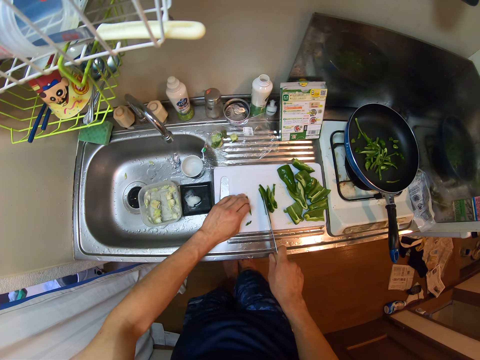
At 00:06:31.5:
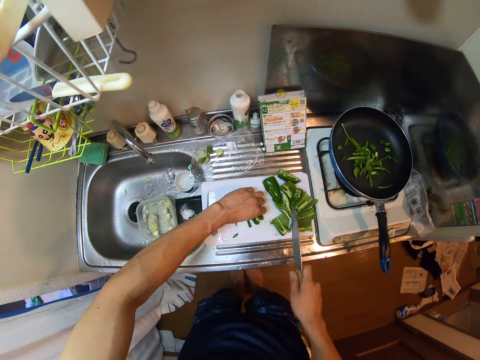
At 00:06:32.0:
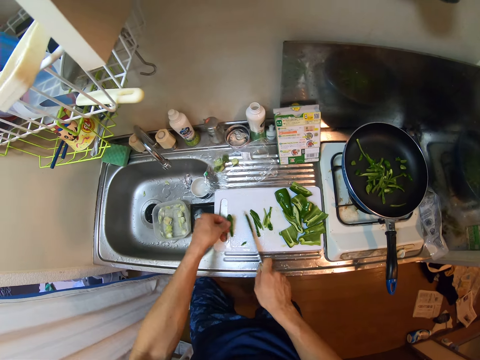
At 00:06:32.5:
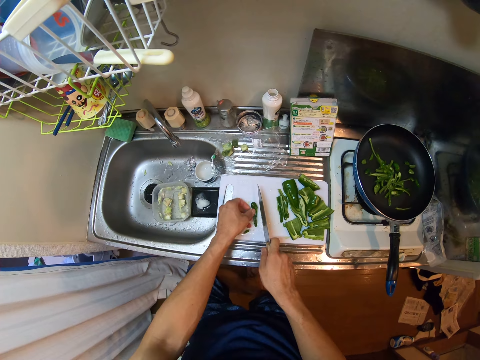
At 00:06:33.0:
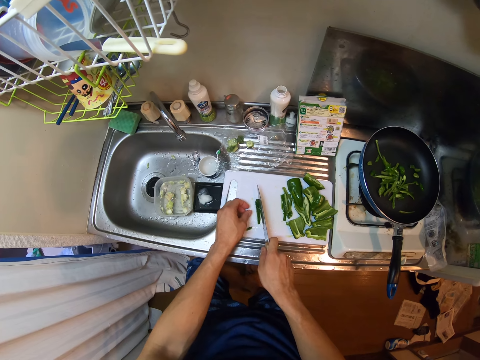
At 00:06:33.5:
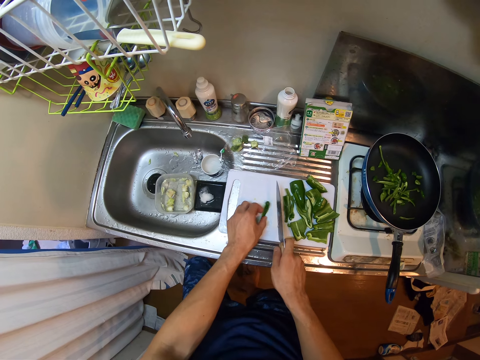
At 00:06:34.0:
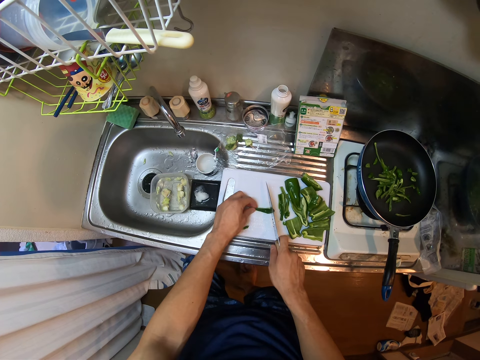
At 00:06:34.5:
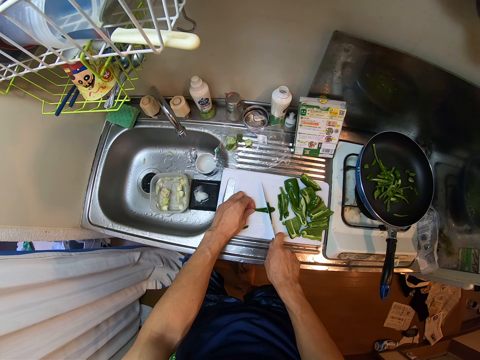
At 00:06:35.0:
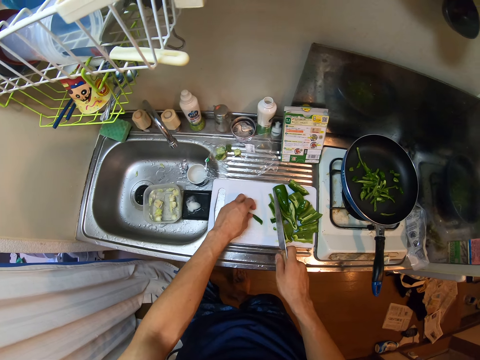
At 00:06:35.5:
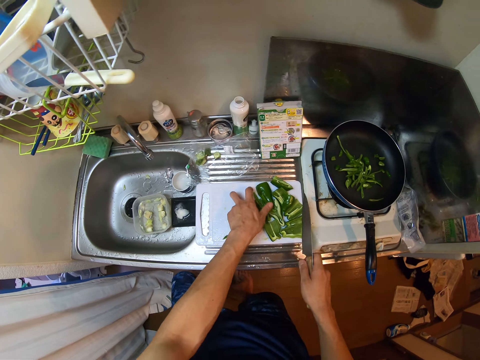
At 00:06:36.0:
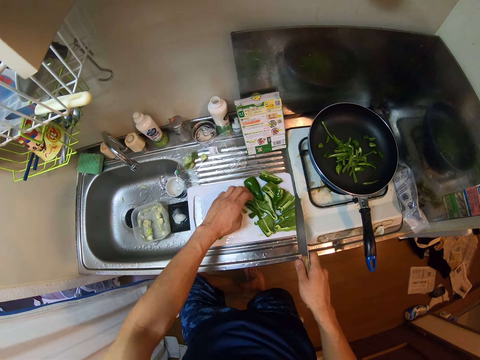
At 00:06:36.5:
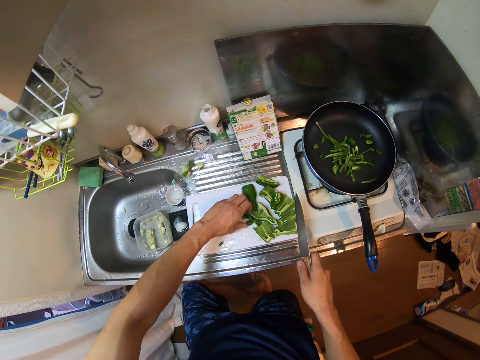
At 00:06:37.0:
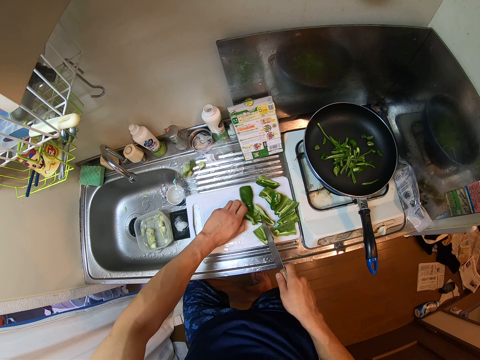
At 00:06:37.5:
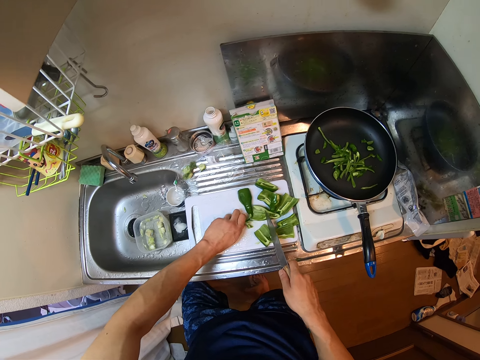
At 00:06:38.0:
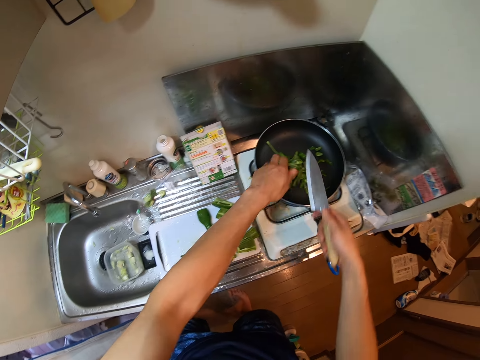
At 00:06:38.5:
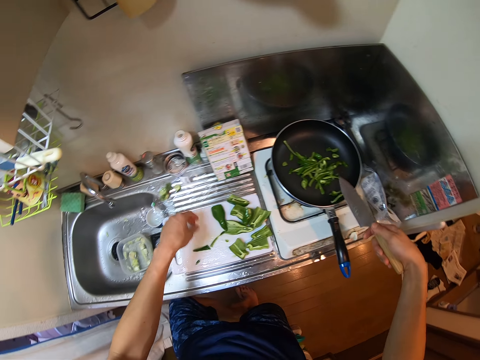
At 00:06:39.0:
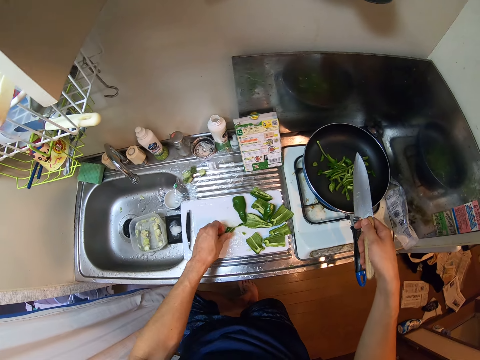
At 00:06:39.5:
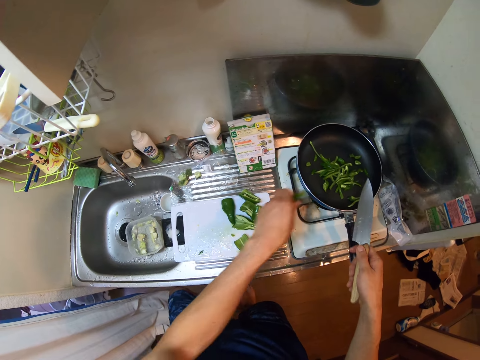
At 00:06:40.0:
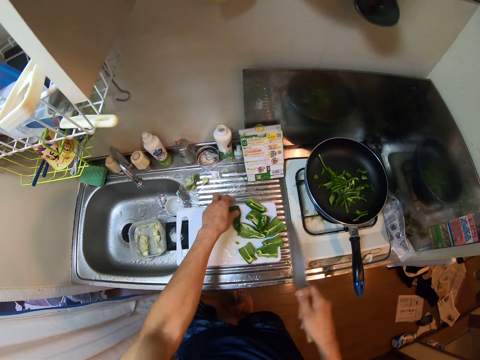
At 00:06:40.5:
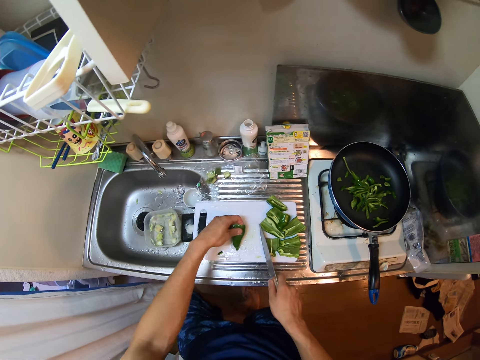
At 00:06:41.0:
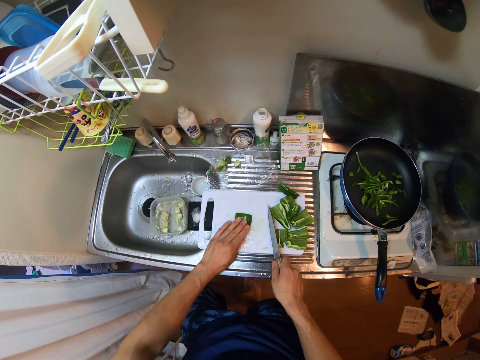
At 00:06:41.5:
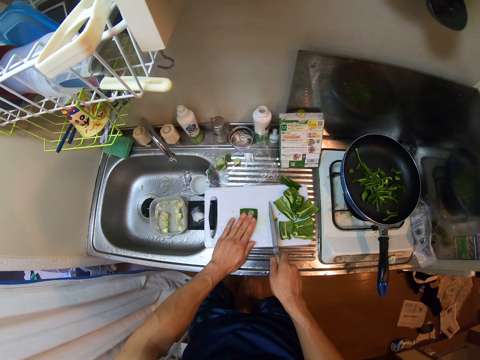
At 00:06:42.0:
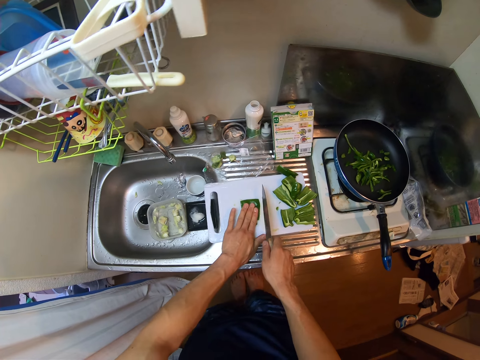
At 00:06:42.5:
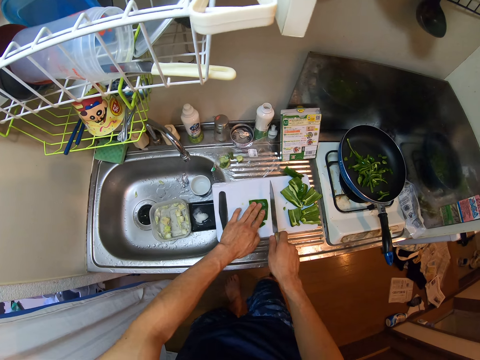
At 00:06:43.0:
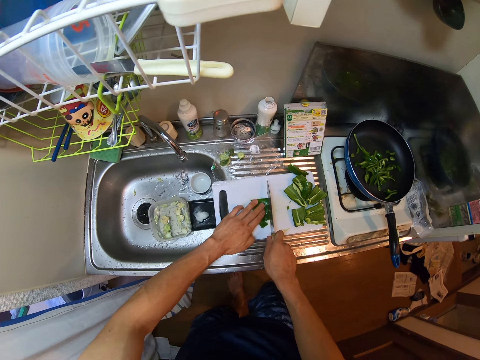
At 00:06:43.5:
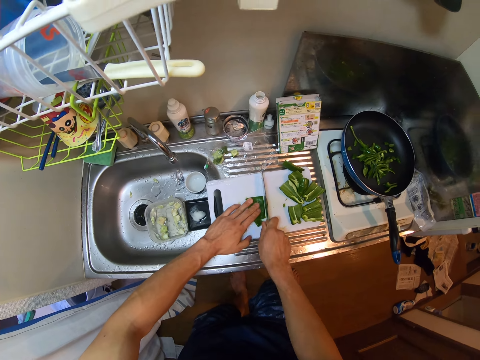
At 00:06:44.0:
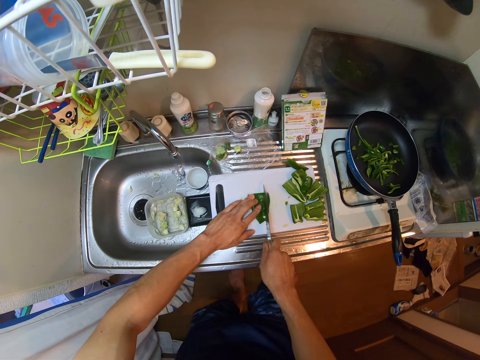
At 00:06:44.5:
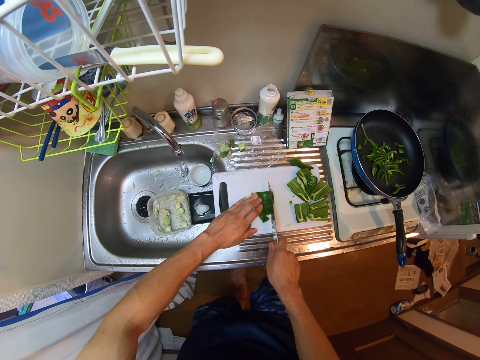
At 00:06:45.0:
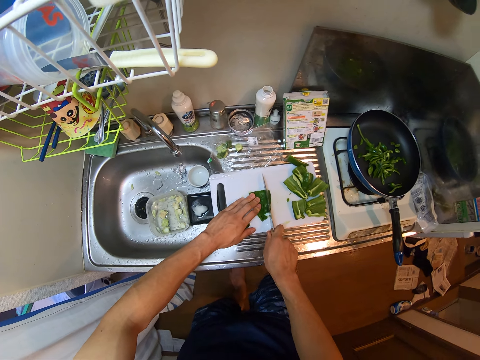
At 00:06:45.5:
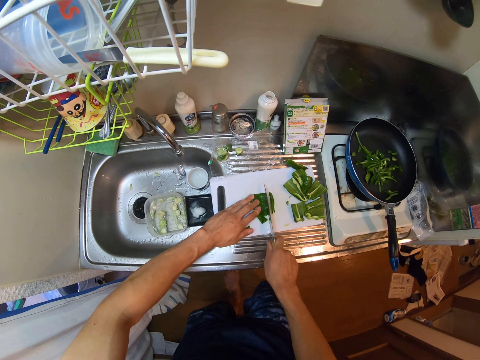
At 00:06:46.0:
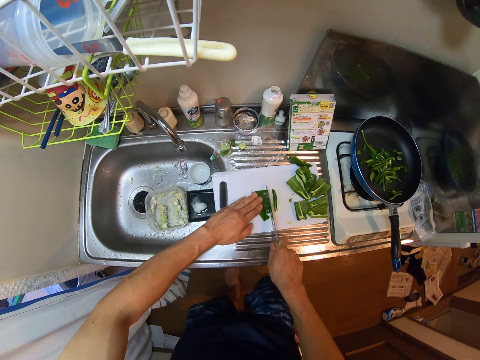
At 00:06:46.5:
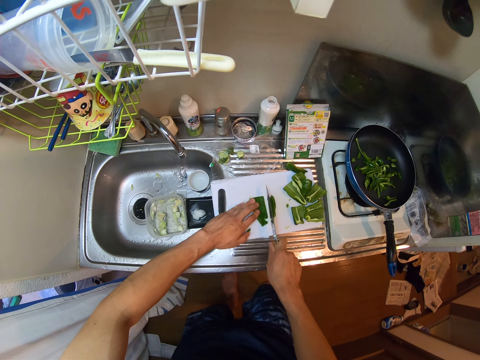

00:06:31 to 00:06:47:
The camera wearer picks up the piece of bell pepper from the chopping board. They move the pieces of bell pepper with the knife on the chopping board. They cut the piece of bell pepper with the knife on the chopping board. They collect the pieces of bell pepper from the chopping board. They put the pieces of bell pepper in the frying pan on the electric cooker. They pick up the pieces of bell pepper from the chopping board and put the pieces of bell pepper in the frying pan. They pick up another bell pepper from the chopping board. They put the bell pepper on the chopping board. They hold the bell pepper on the chopping board. They cut the bell pepper into small pieces with the knife.

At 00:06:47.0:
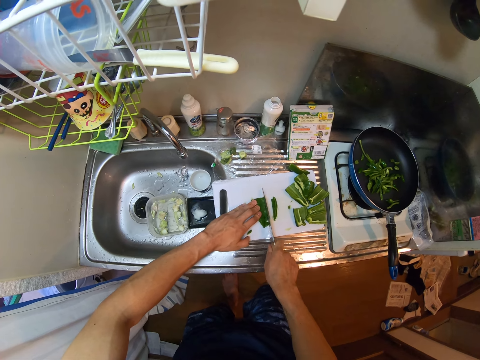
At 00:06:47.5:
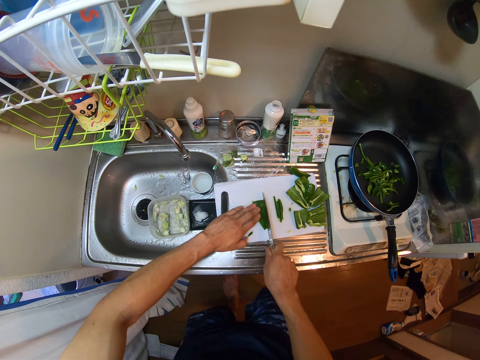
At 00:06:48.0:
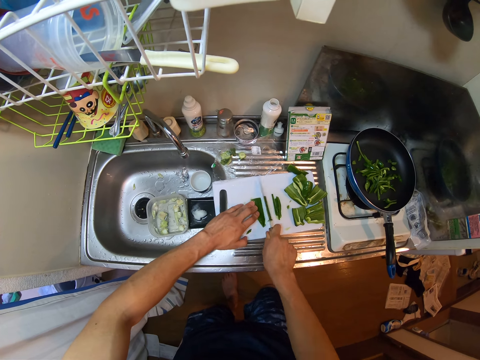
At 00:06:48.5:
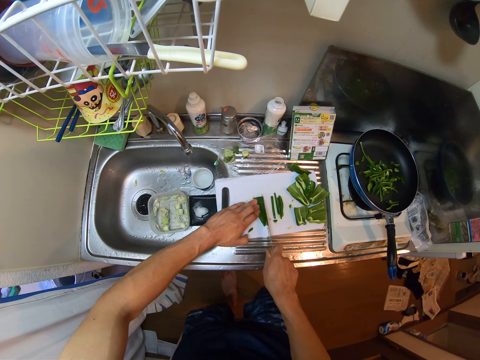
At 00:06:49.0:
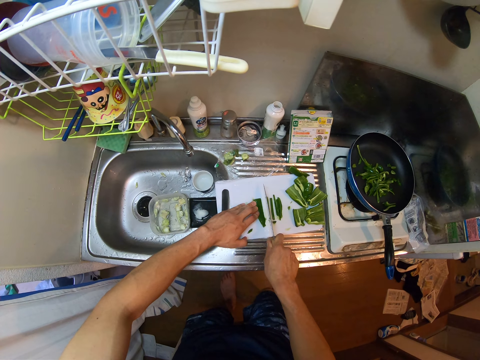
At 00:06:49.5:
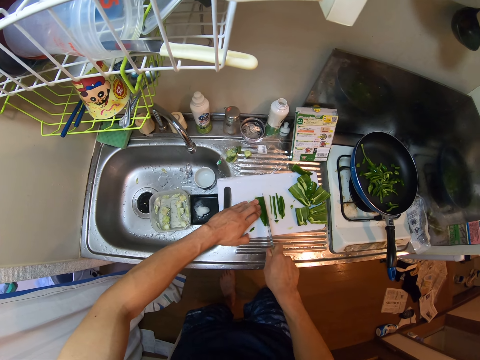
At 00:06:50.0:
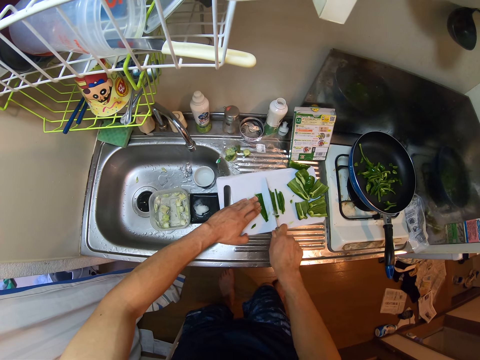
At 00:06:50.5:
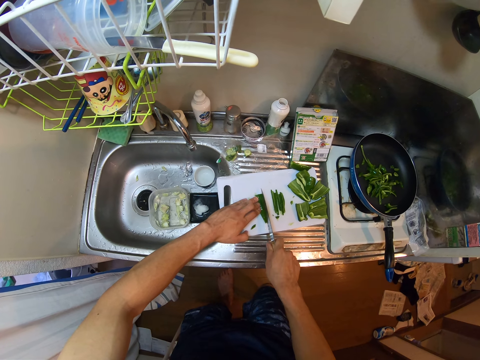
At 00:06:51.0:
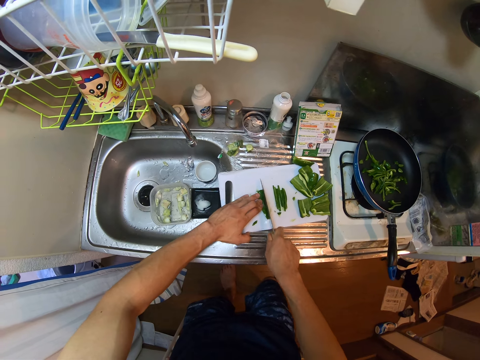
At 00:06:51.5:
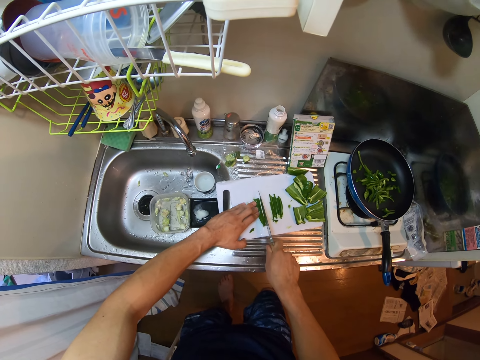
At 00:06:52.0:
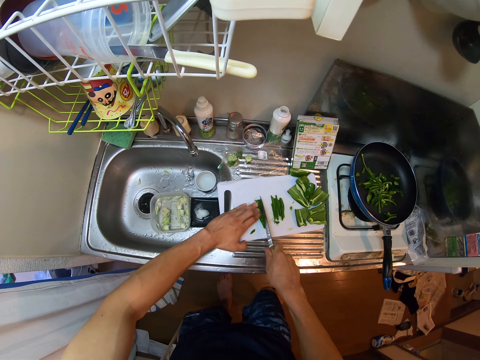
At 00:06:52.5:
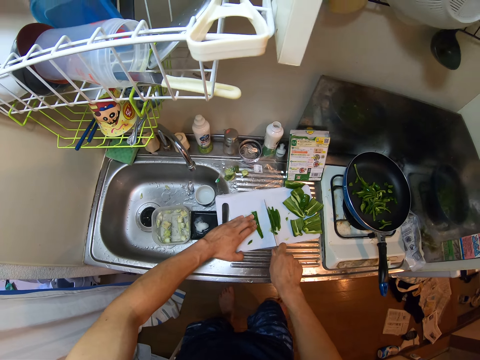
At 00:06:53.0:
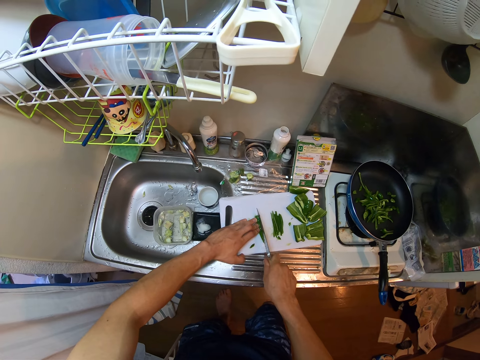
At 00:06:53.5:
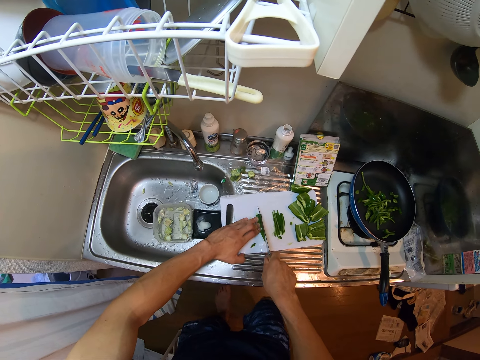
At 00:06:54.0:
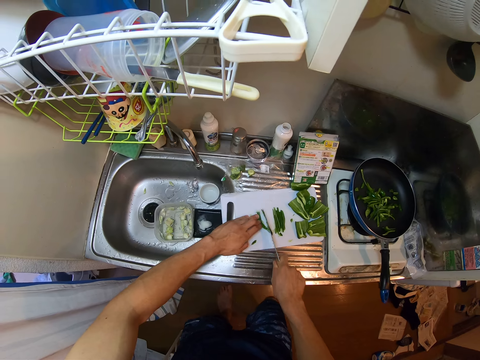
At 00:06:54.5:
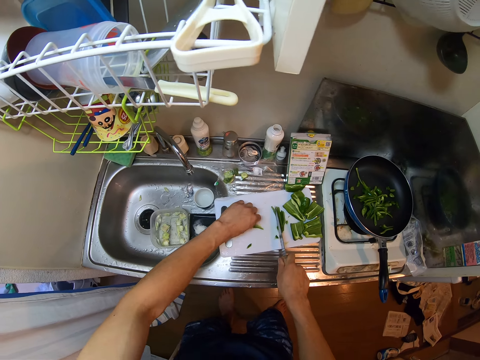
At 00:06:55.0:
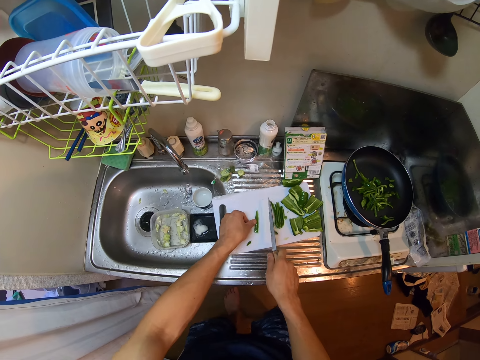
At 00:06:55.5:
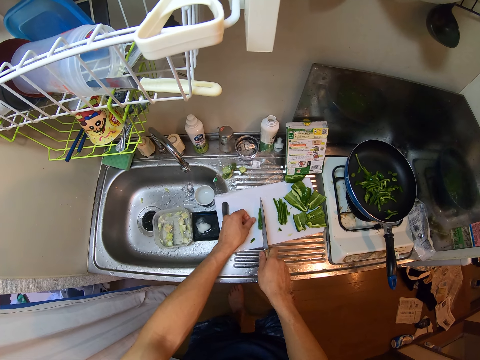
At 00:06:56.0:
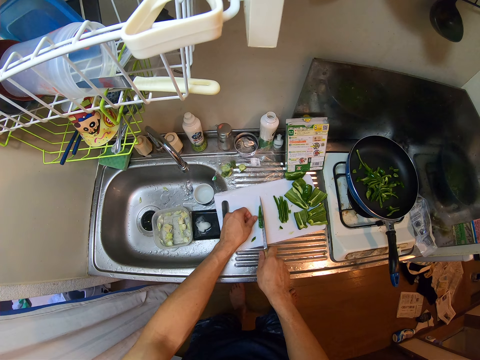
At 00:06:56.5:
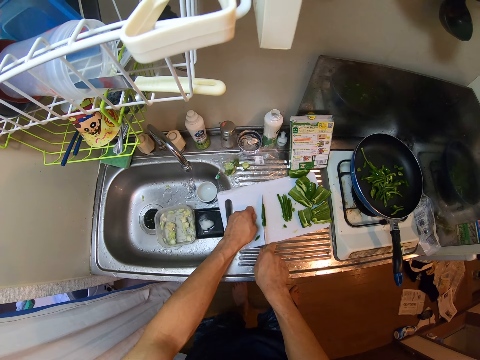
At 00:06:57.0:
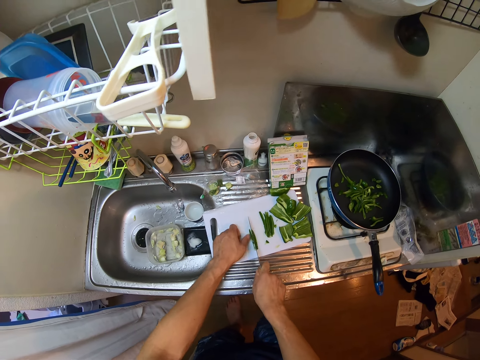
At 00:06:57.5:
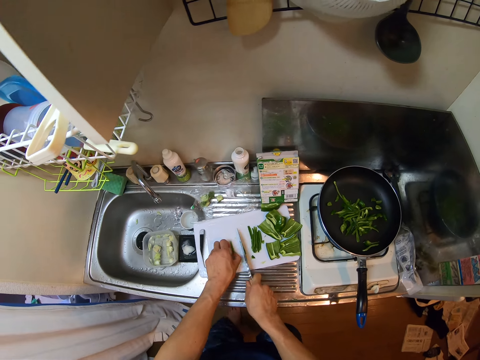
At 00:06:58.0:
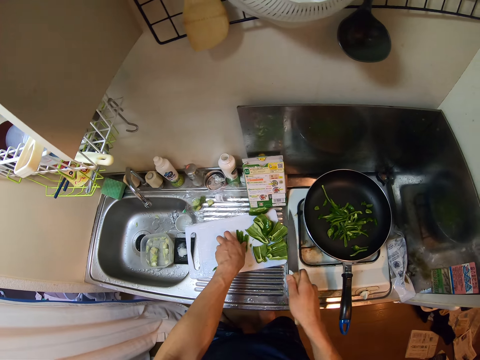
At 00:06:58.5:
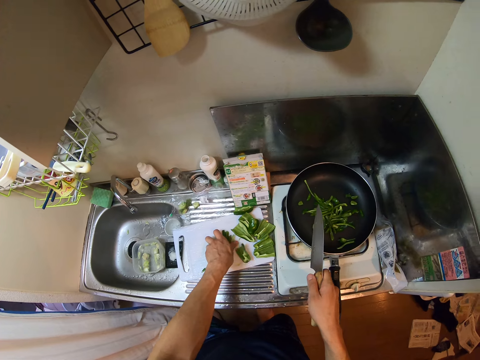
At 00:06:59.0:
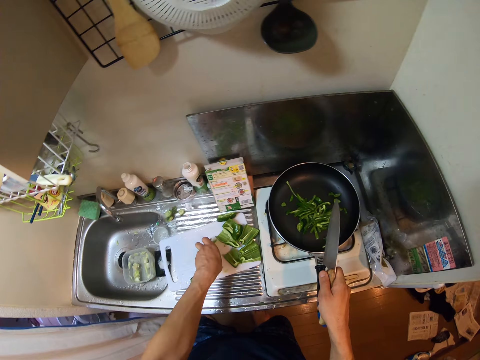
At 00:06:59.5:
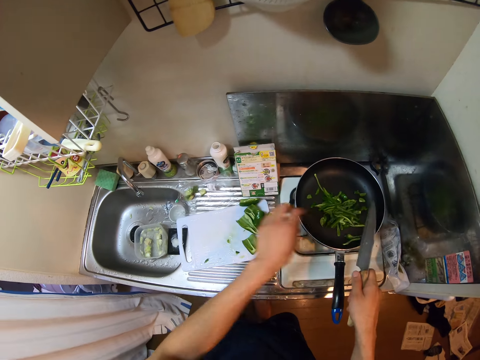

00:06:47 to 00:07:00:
The camera wearer rotates the piece of bell pepper on the chopping board. They cut the piece of bell pepper into small pieces. They collect the pieces of bell pepper from the chopping board. They put the pieces of bell pepper in the frying pan on the electric cooker.
